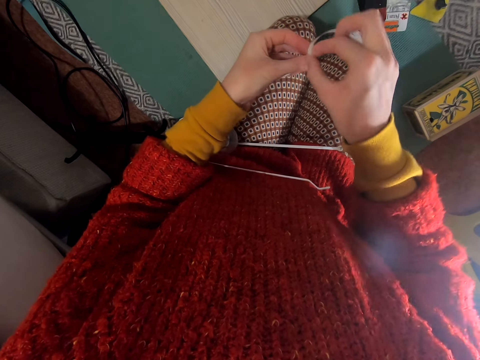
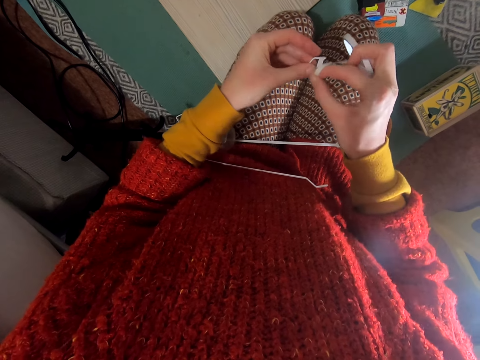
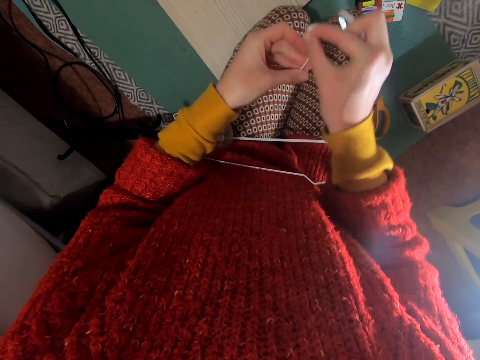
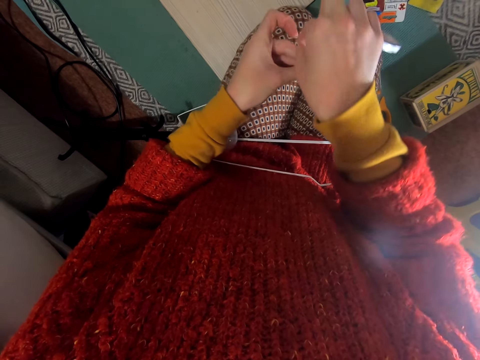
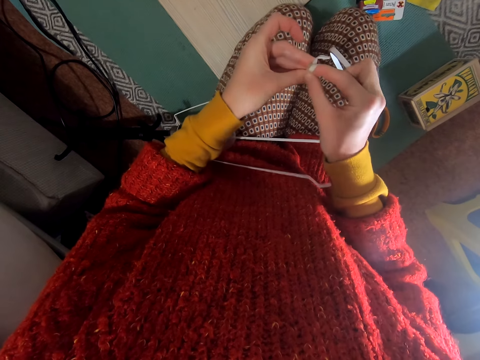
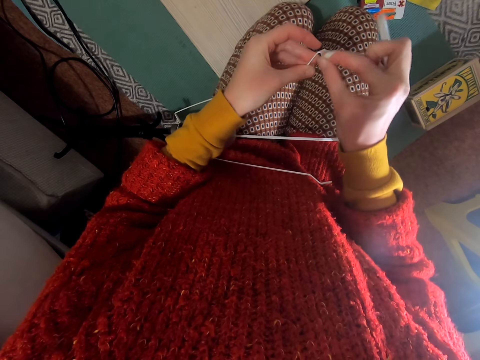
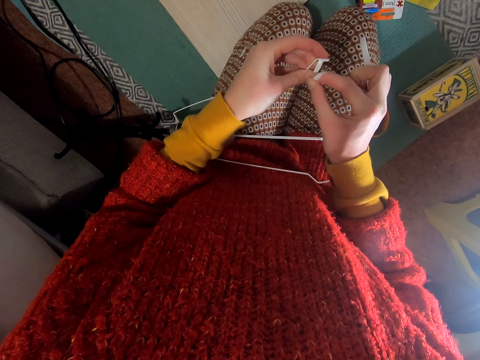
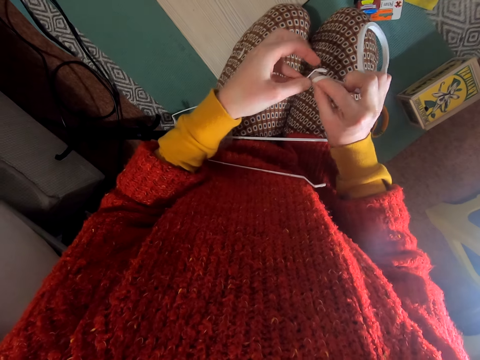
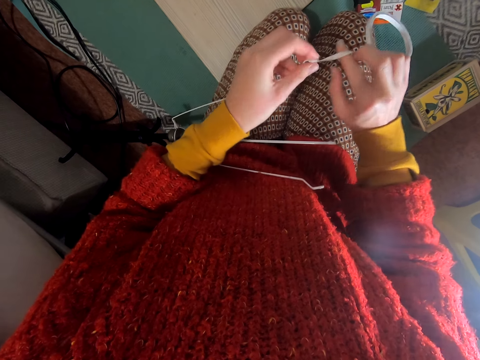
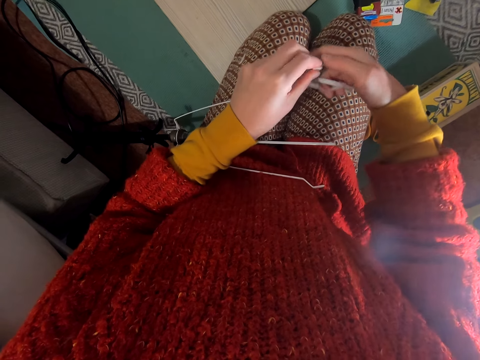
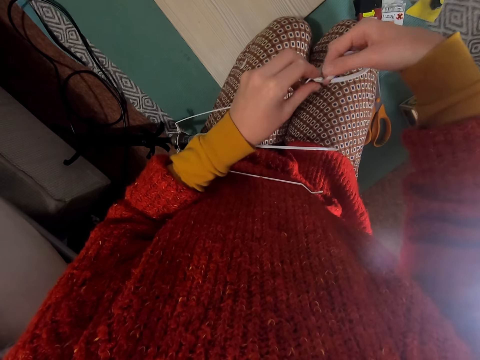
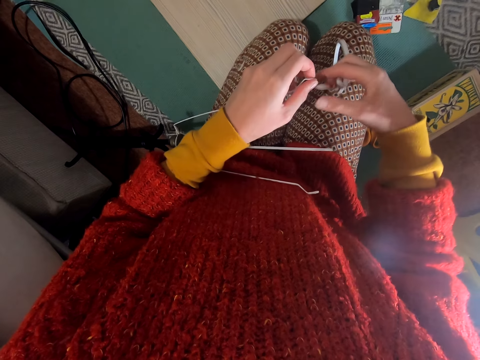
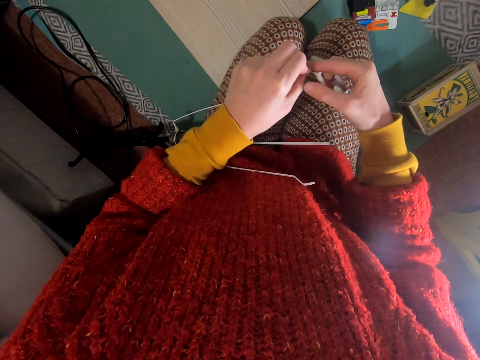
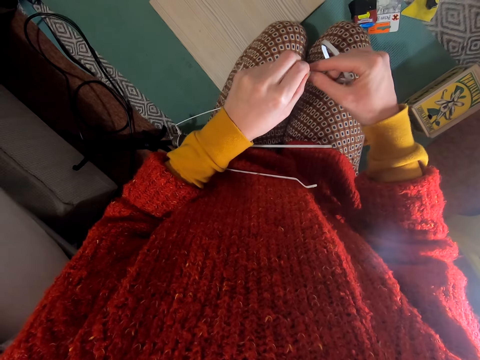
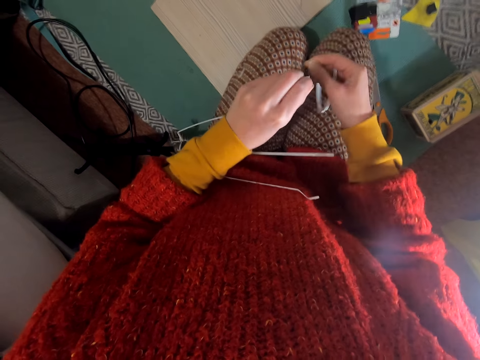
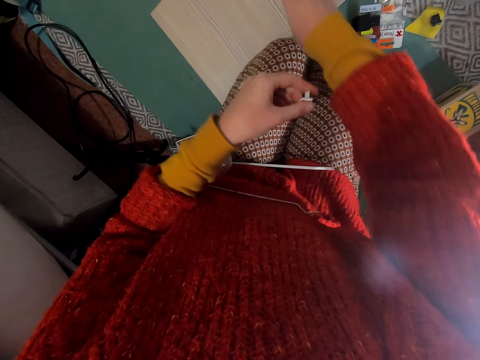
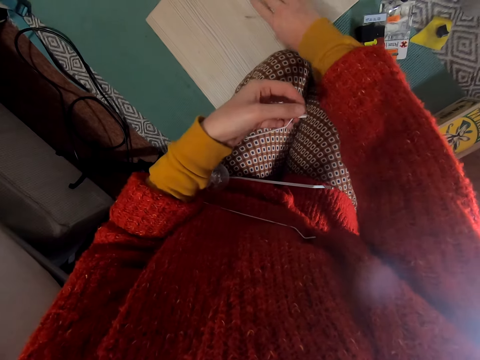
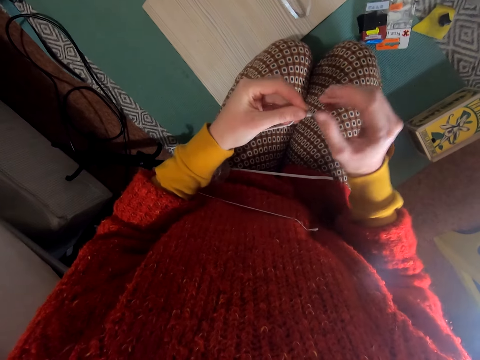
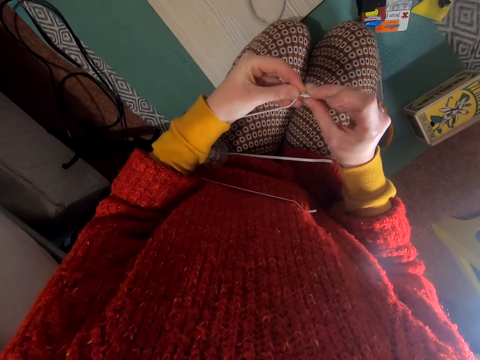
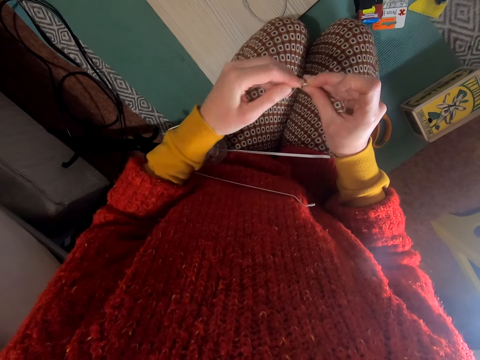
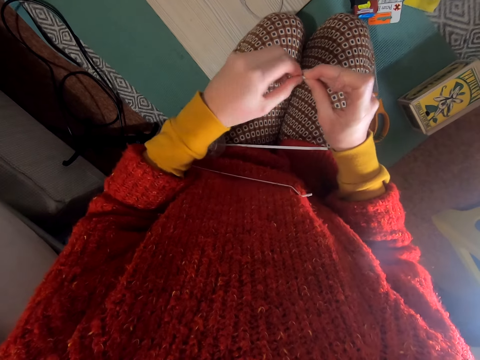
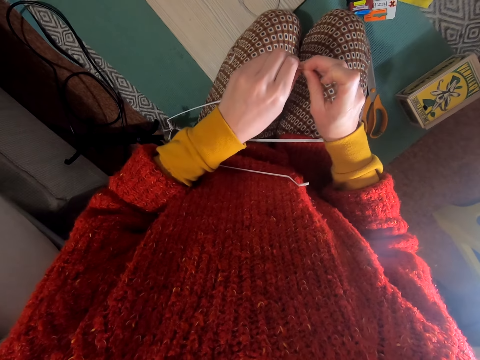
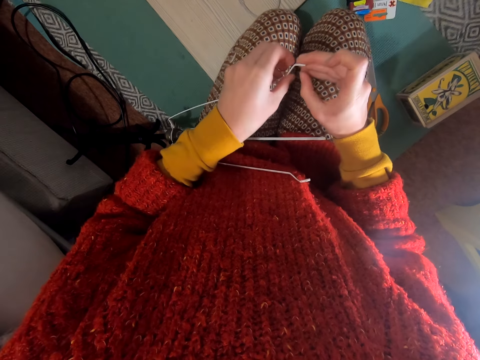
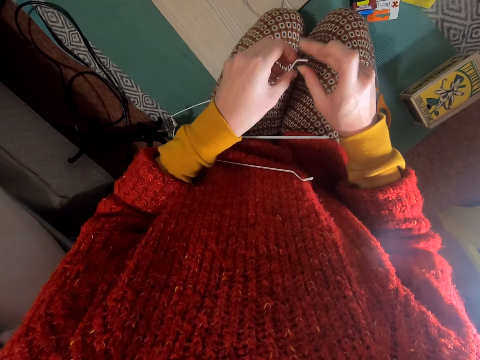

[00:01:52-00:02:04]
The camera wearer wraps with the cellotape. They cut the cellotape with a hand, drop the cellotape on the table and fix the lamp part.

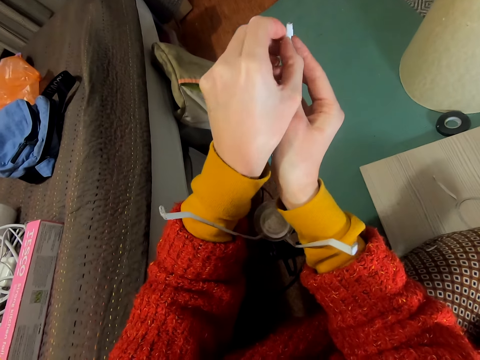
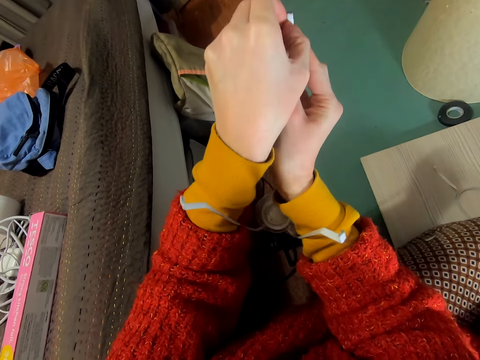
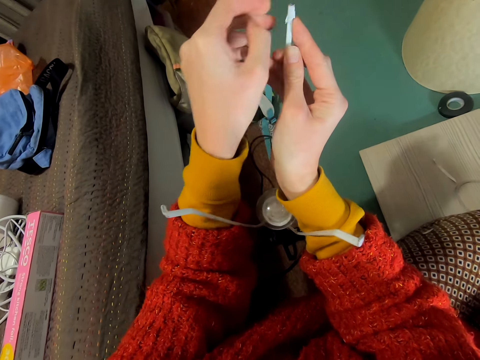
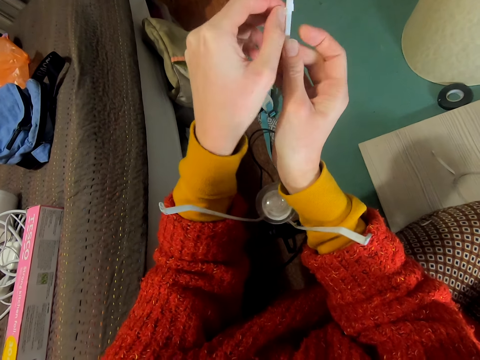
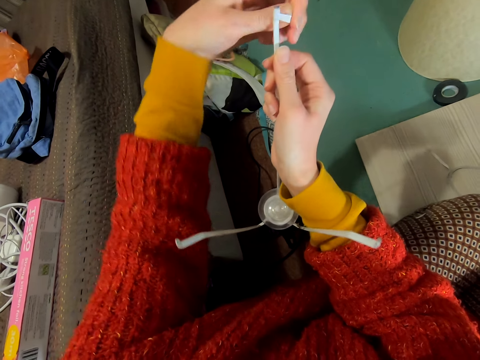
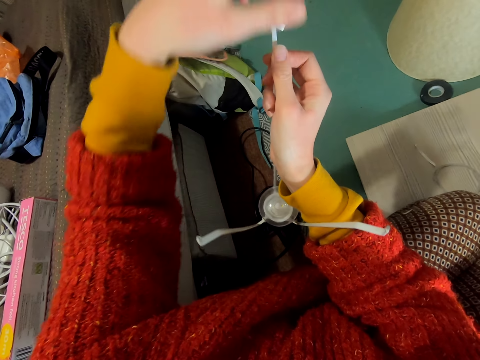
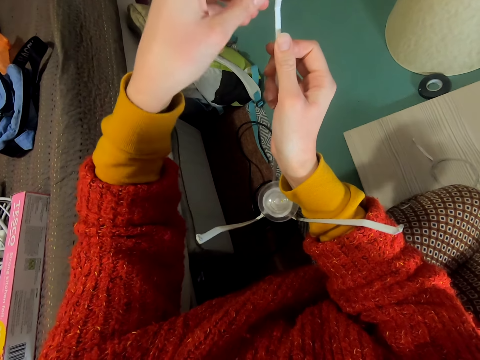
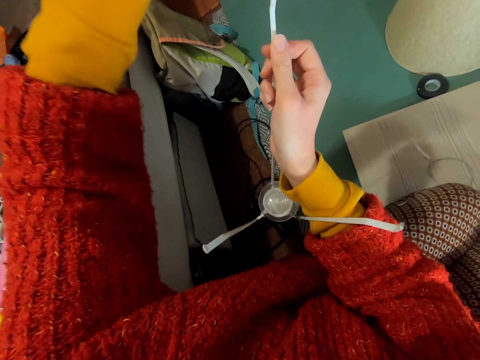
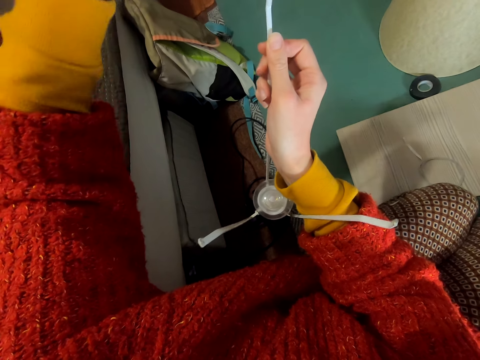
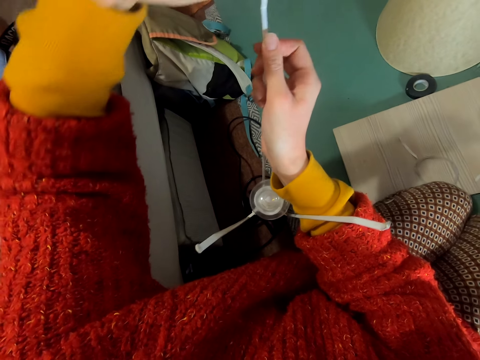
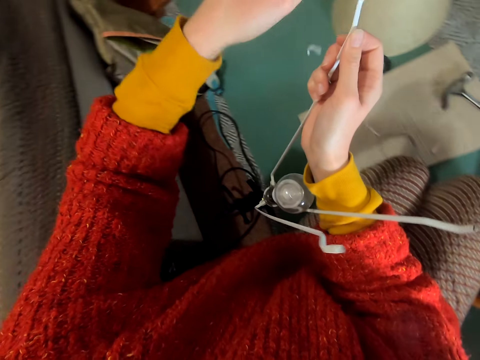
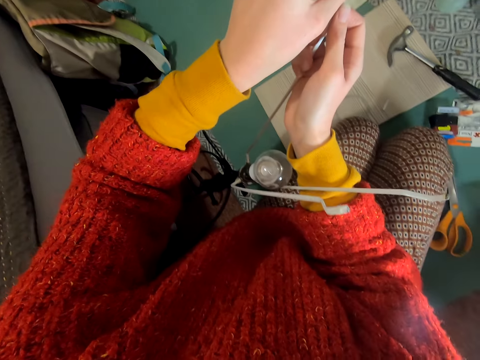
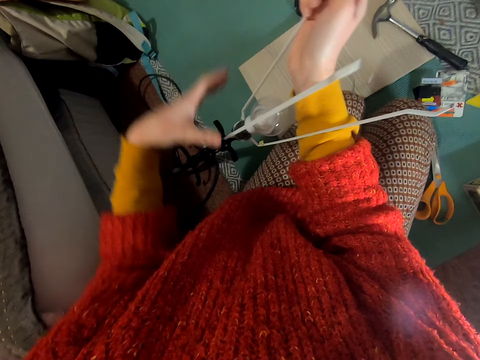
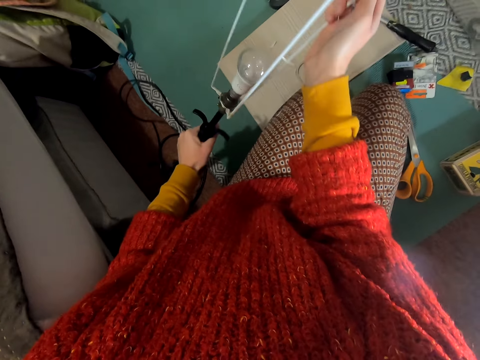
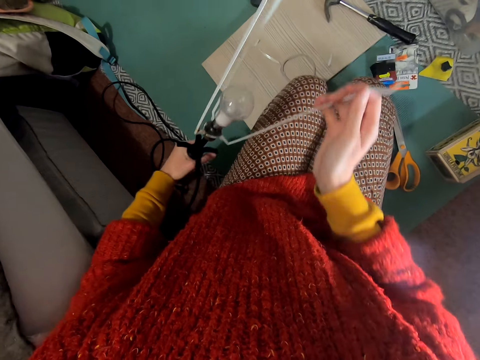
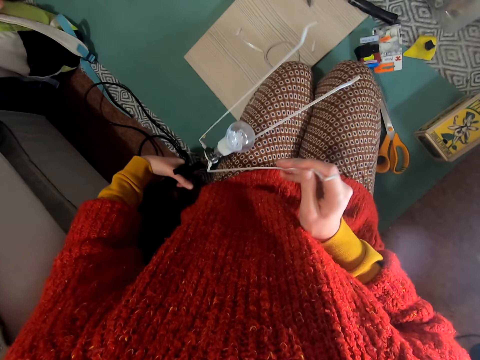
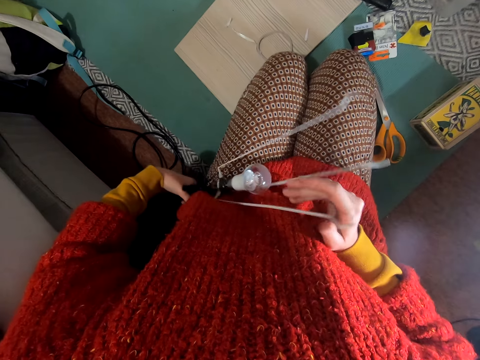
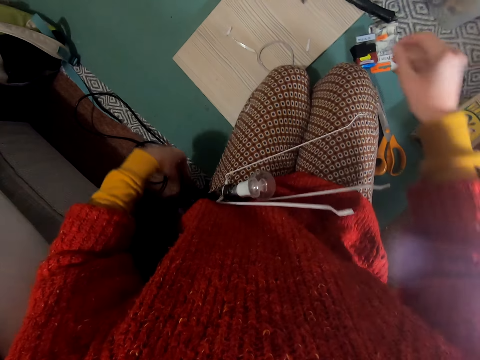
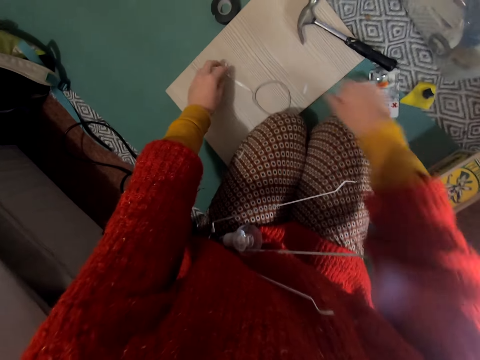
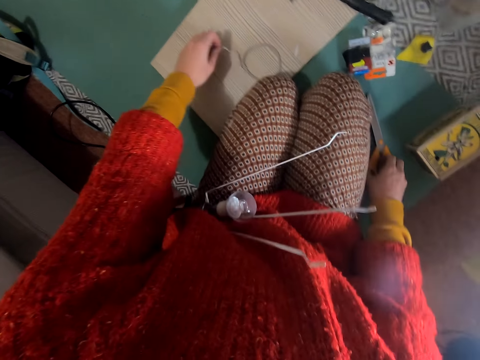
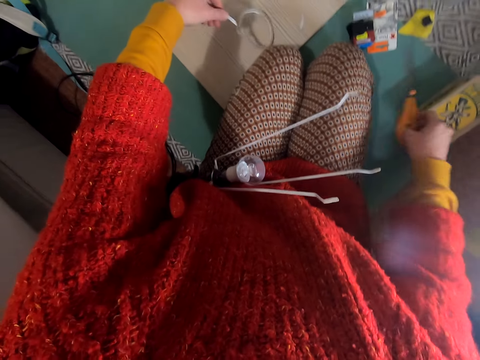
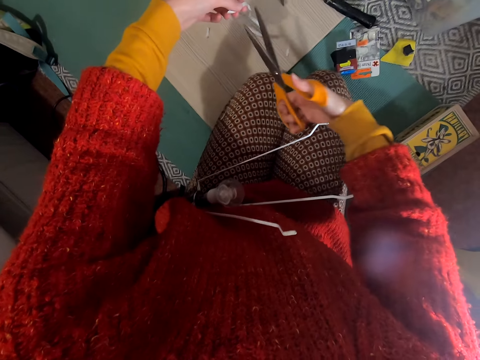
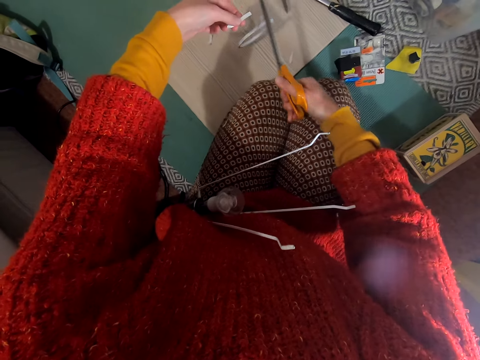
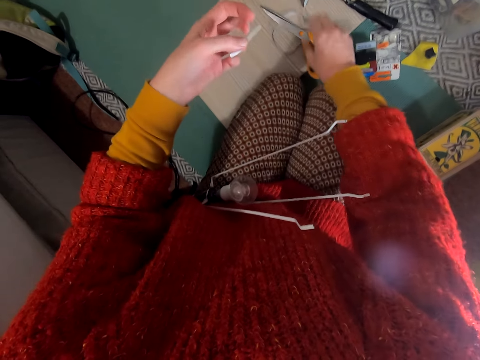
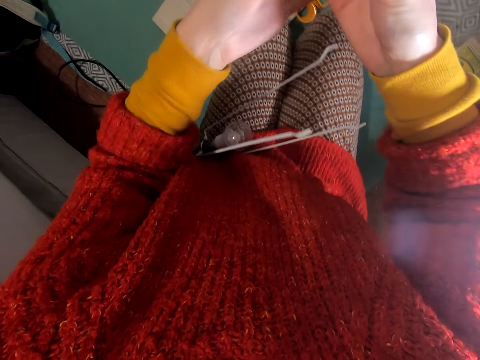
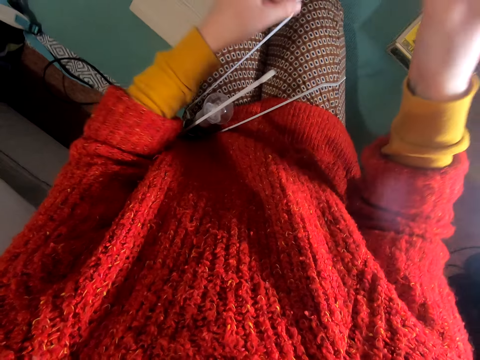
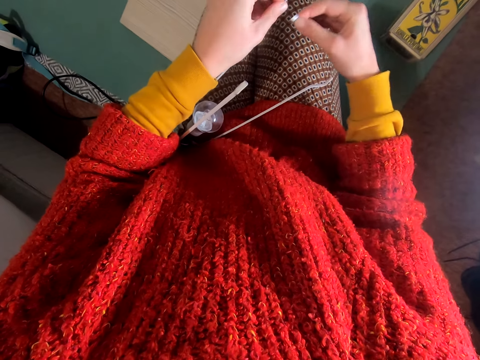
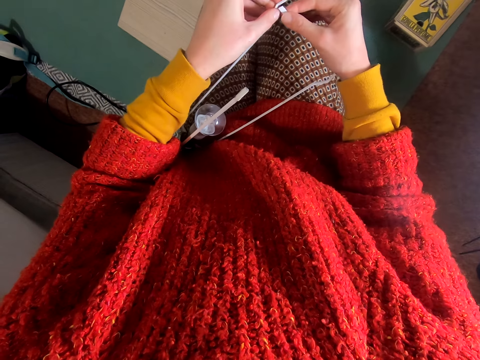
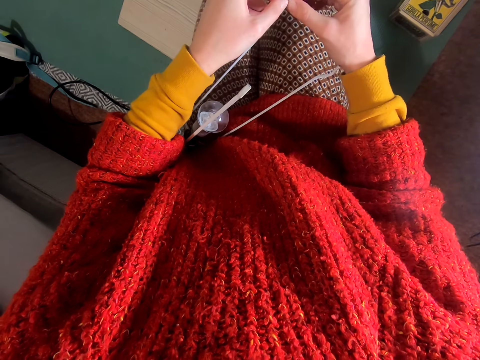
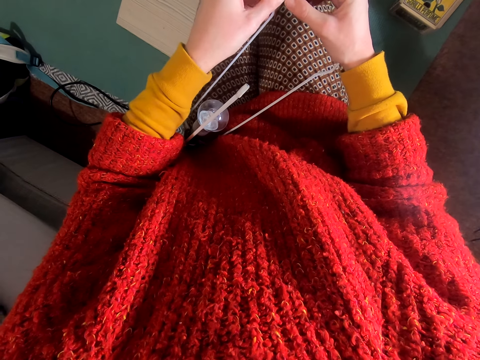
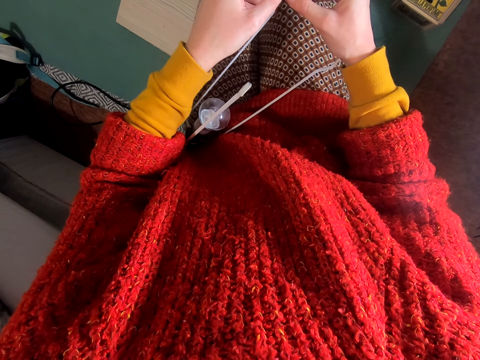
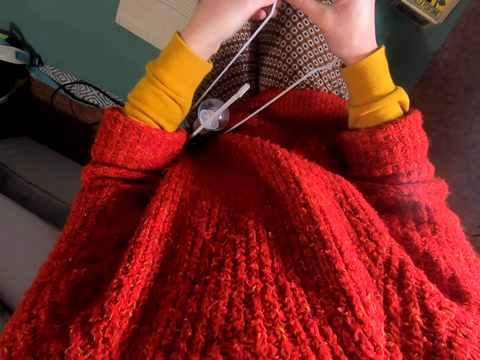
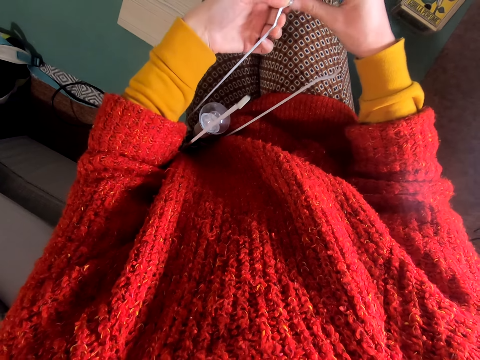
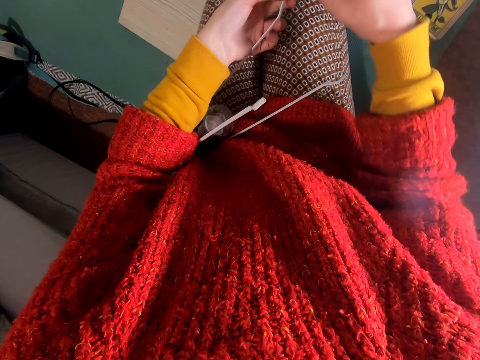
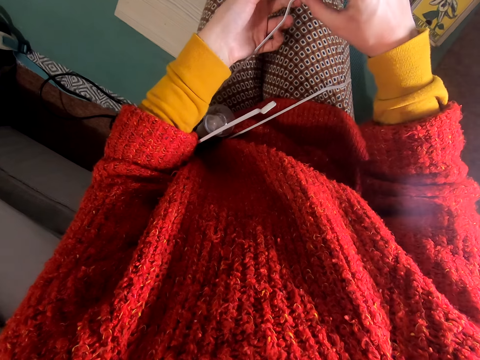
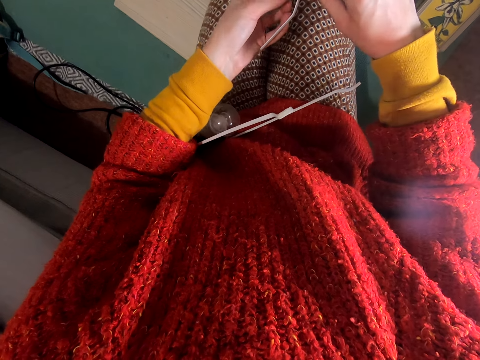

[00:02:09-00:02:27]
The camera wearer removes the cellotape. They place the lamp aside, pick the cellotape from the table and pick scissors from the table. They cut the cellotape with the scissors and place the scissors on the table. They put the cellotape on the lamp and fix the part of the lamp.
